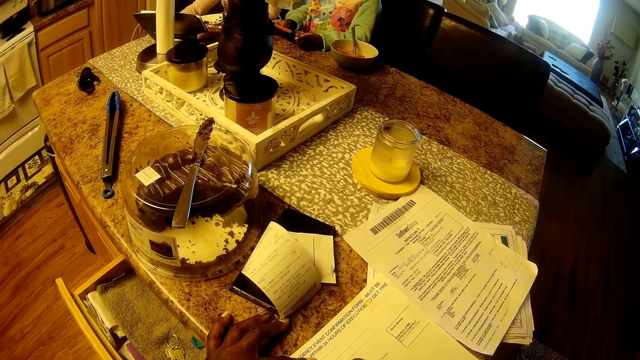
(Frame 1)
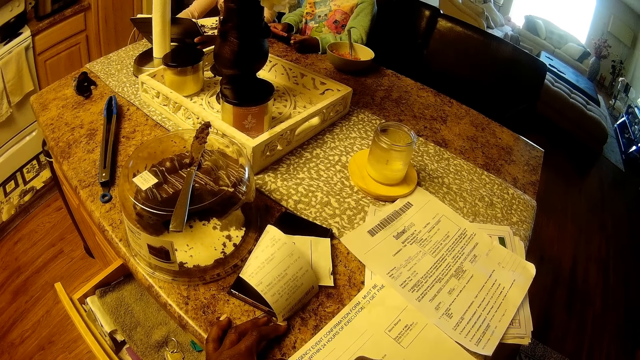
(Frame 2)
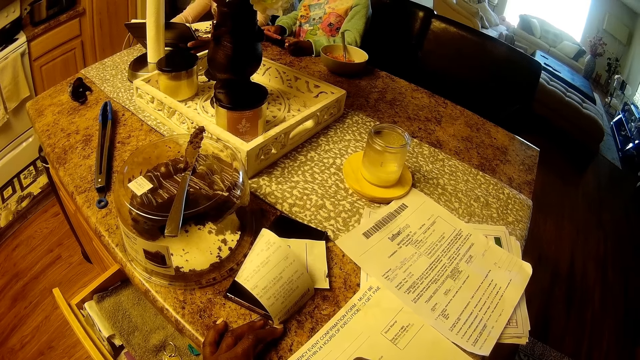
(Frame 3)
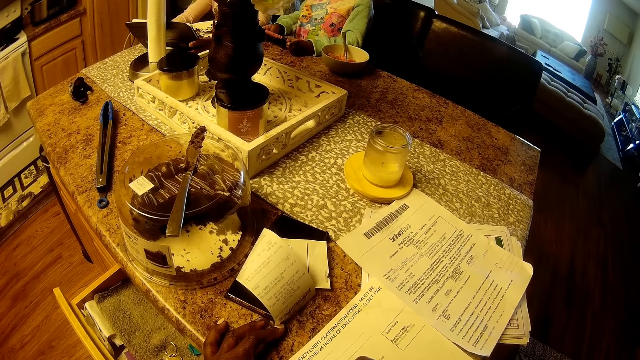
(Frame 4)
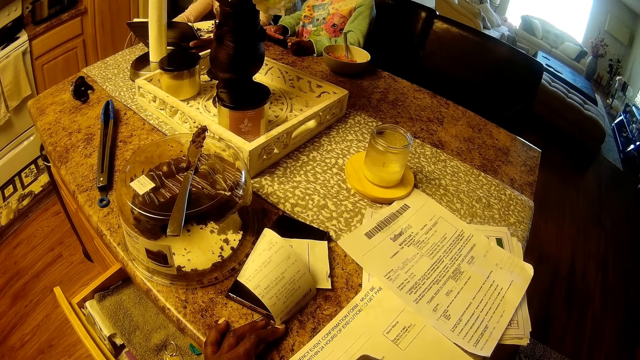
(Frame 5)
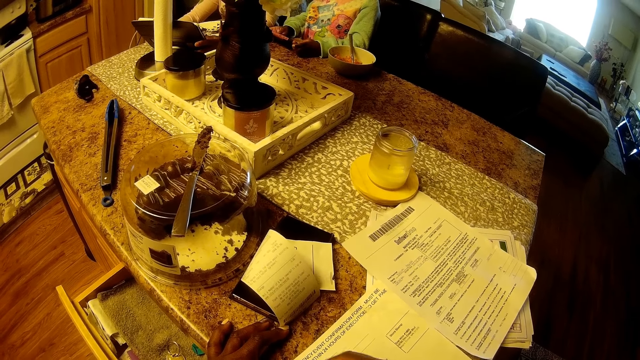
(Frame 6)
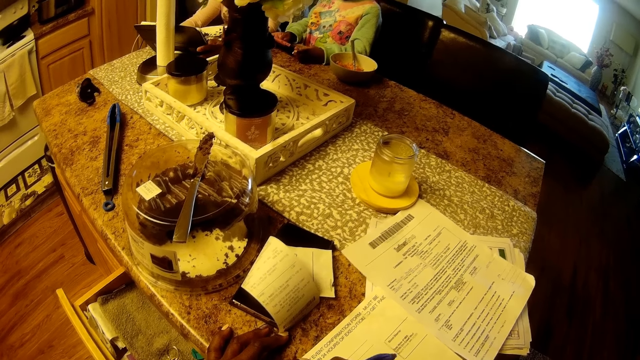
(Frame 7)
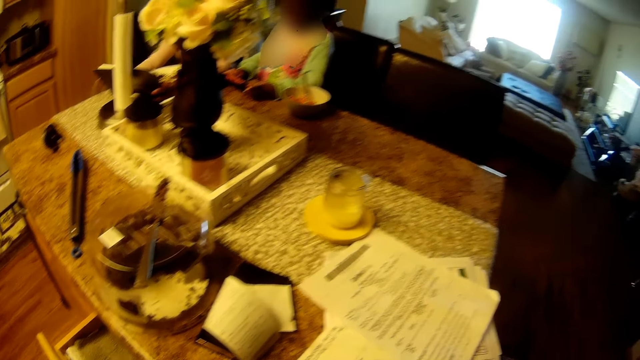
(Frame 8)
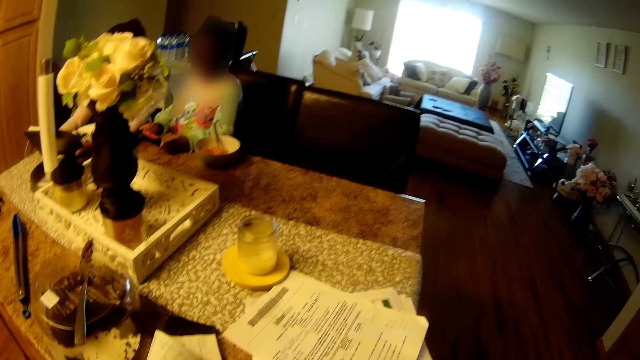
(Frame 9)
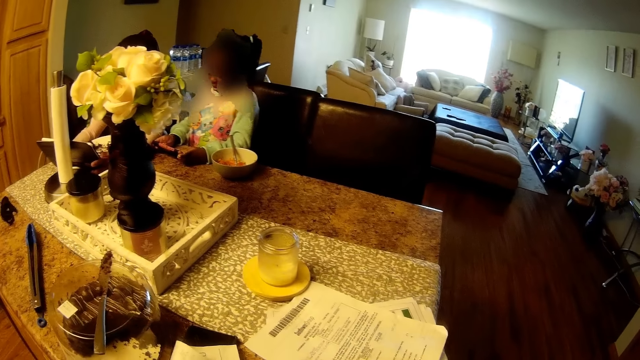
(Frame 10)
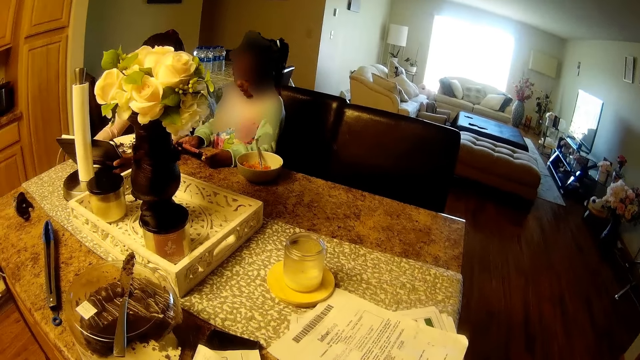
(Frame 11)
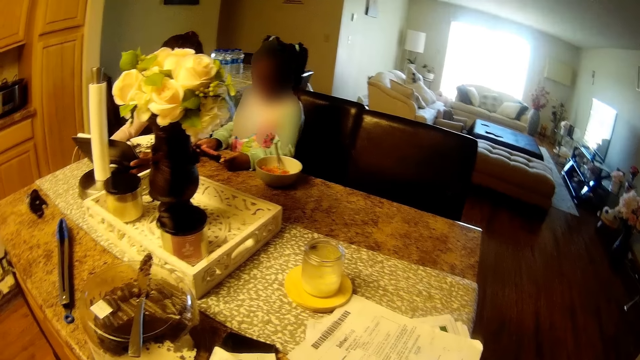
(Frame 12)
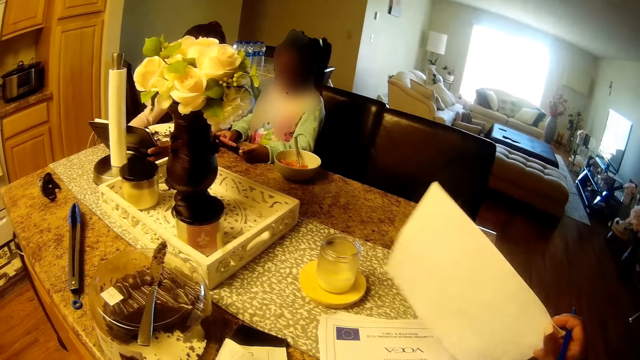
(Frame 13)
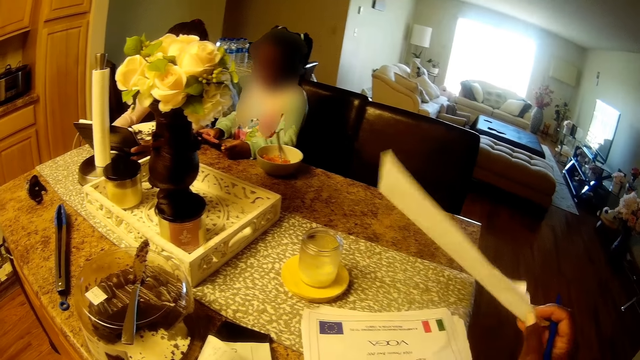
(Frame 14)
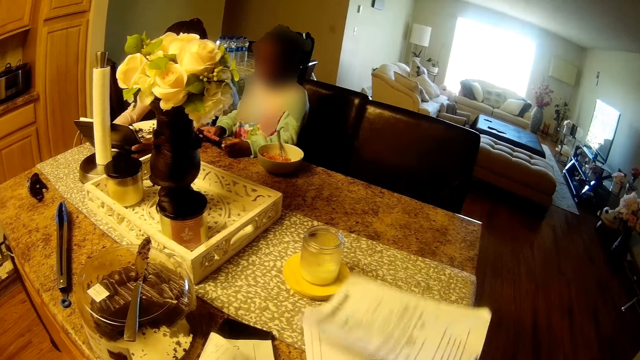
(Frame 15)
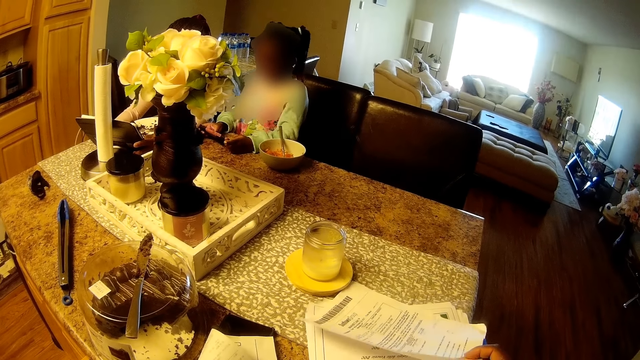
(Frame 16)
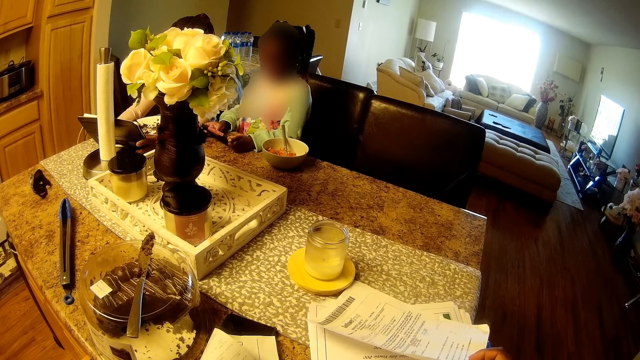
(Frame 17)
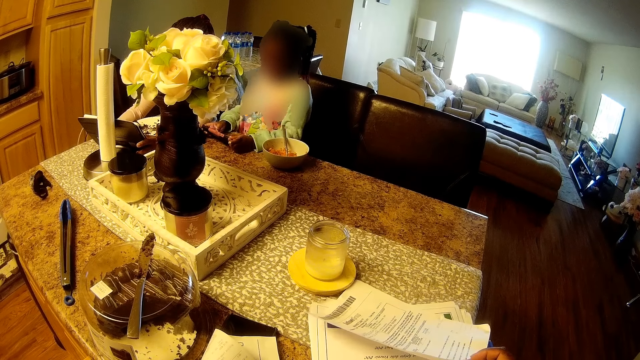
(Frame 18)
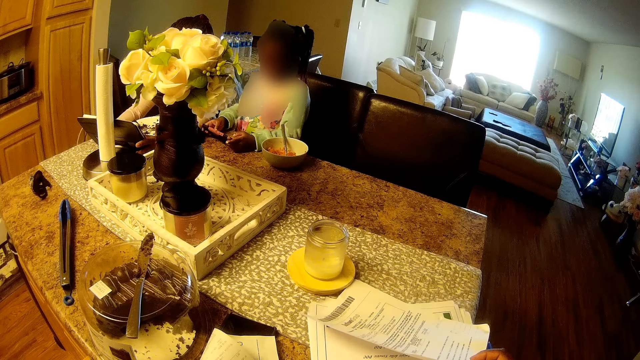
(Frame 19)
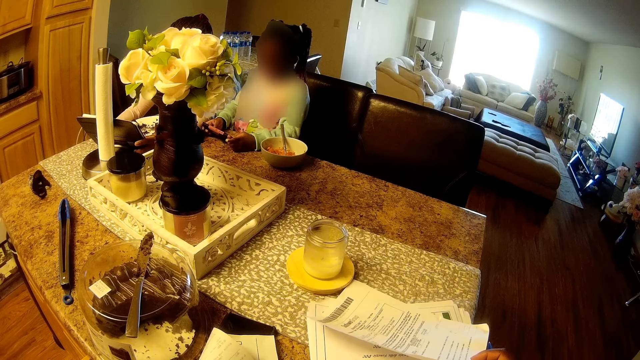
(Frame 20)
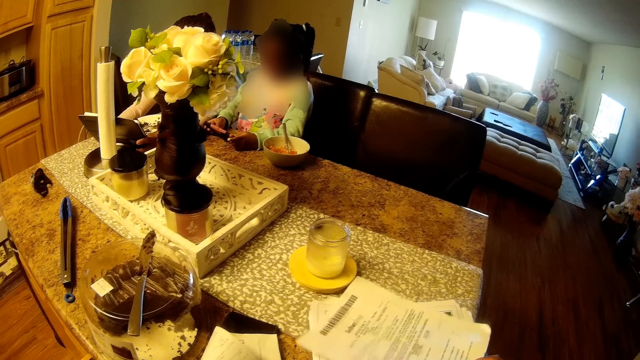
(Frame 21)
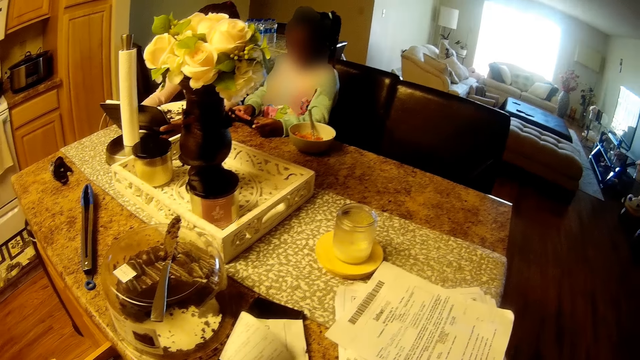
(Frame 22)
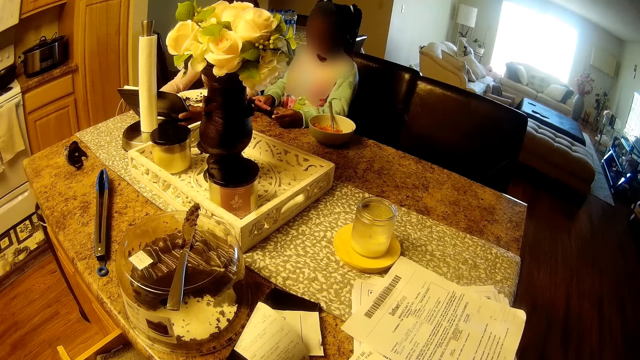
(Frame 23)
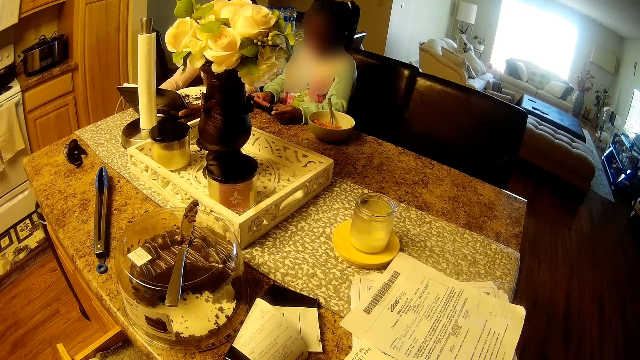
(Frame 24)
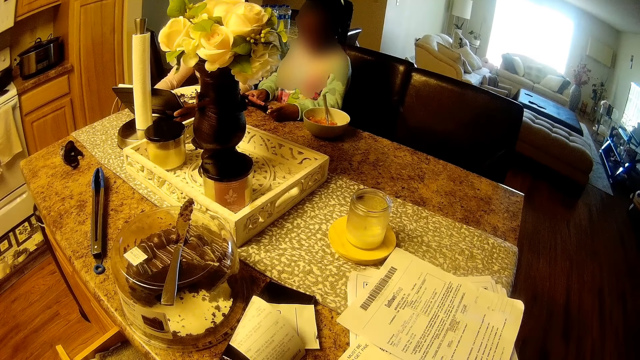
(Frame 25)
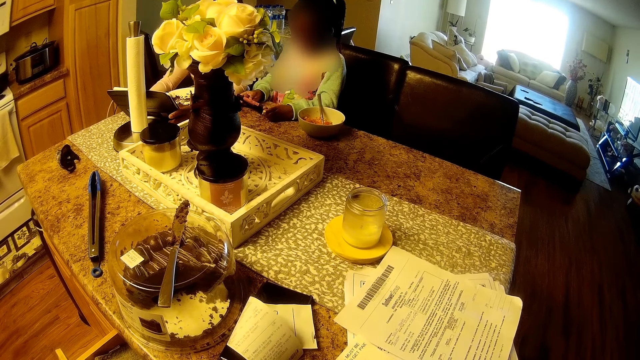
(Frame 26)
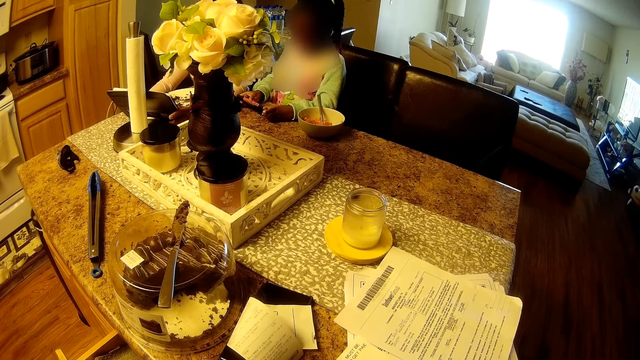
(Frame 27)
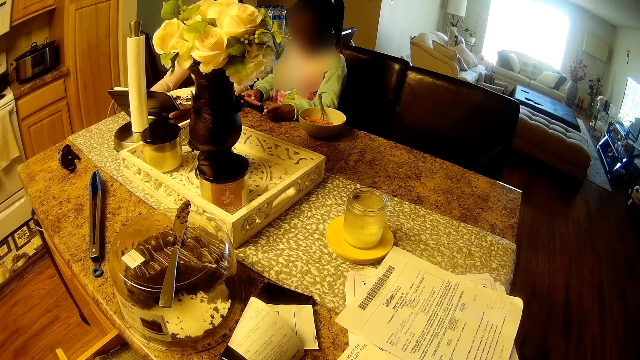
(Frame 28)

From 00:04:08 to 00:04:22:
The camera wearer looks up. She lifts the paper on the countertop with her right hand. She drops the paper on the countertop with her right hand.

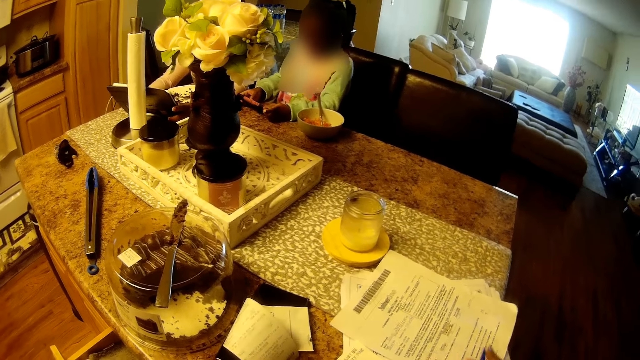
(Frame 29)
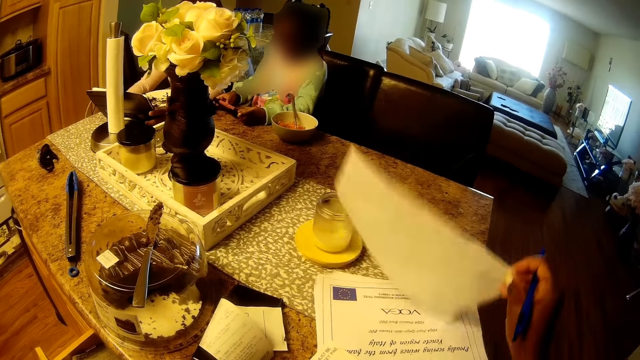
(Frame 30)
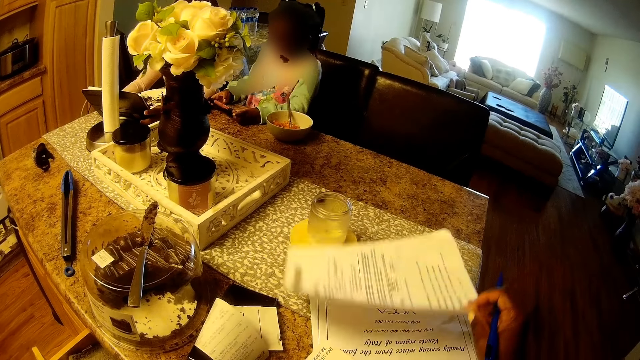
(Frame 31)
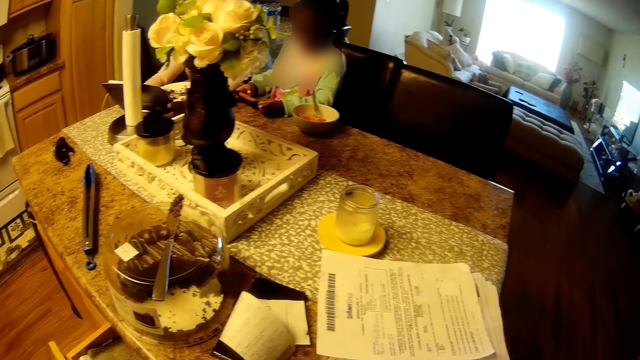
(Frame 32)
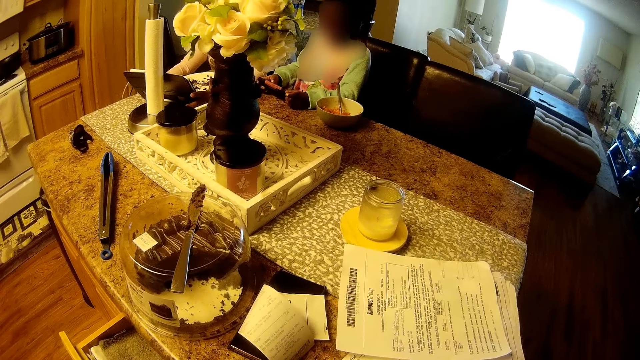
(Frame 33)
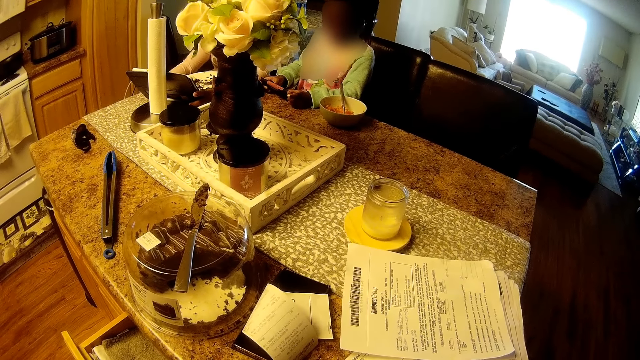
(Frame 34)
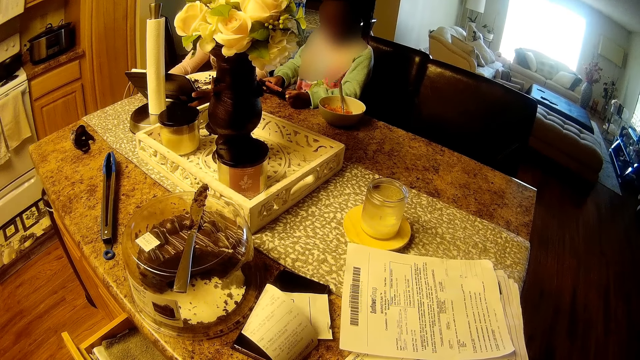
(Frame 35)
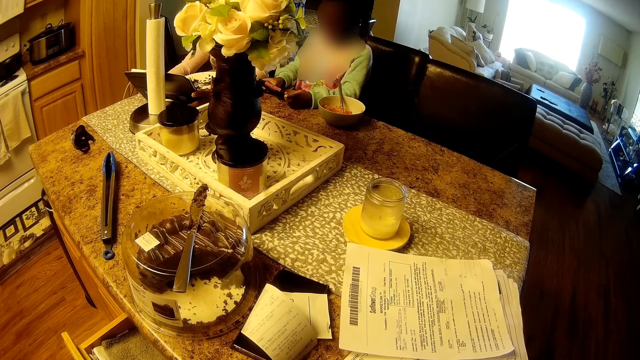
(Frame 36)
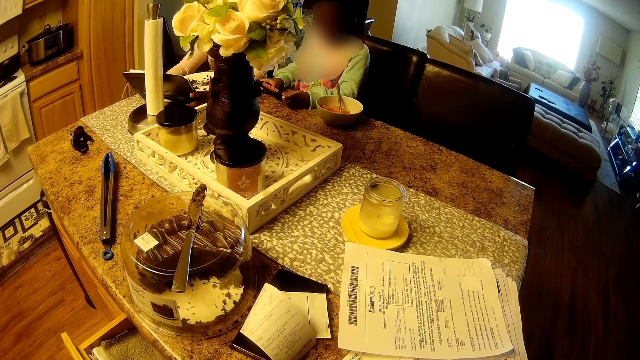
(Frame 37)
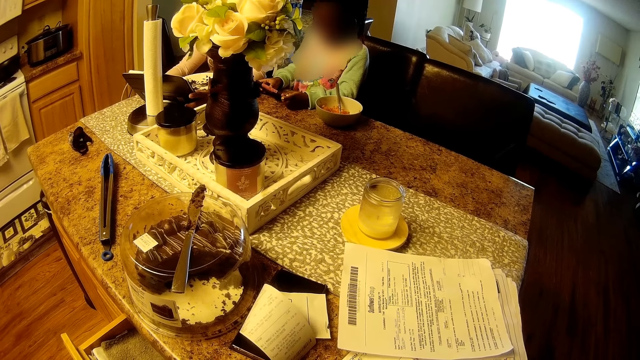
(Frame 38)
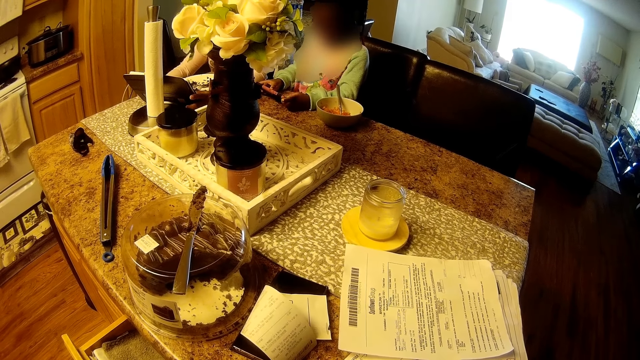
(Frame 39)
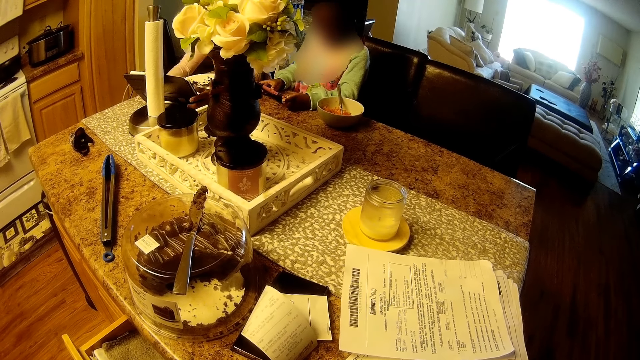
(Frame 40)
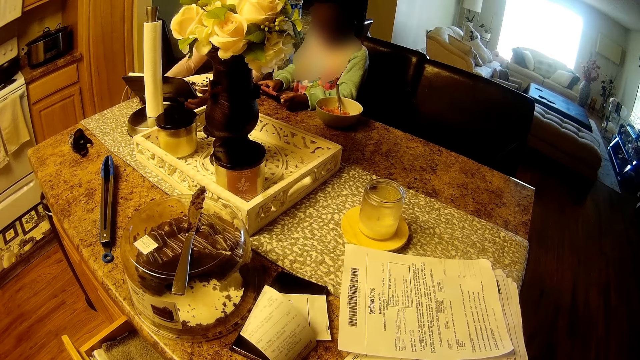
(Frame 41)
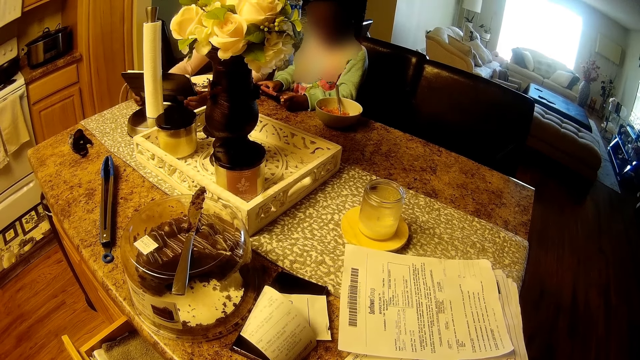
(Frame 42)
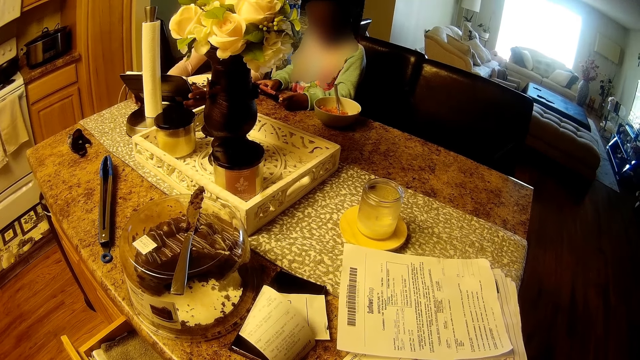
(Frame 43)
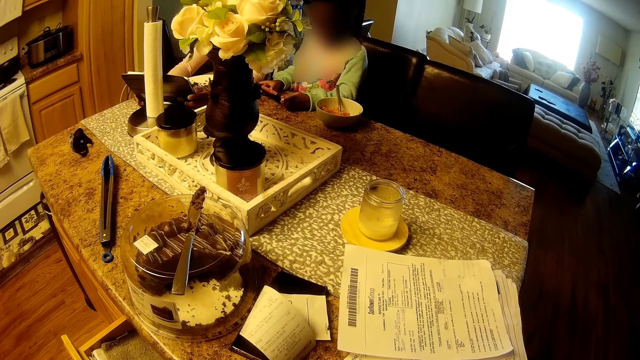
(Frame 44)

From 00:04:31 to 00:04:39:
The camera wearer lifts the paper on the countertop with her right hand. She drops the paper on the countertop with her right hand. She looks up.
